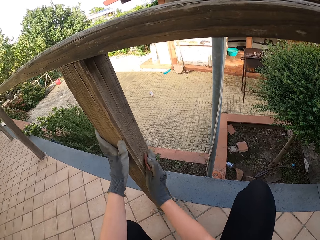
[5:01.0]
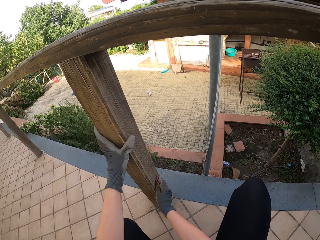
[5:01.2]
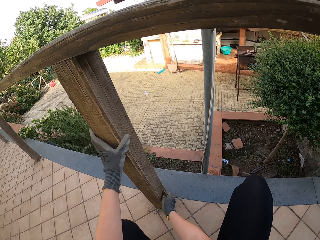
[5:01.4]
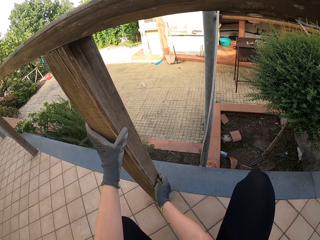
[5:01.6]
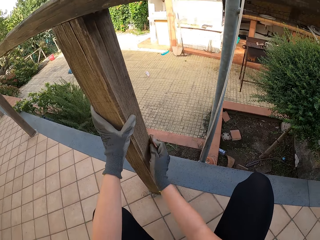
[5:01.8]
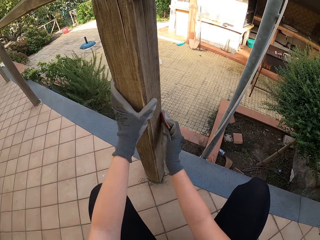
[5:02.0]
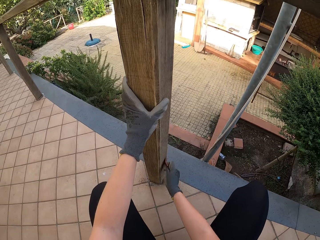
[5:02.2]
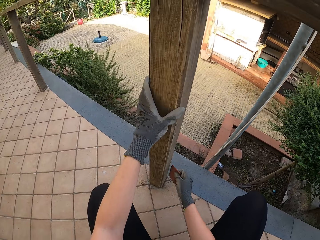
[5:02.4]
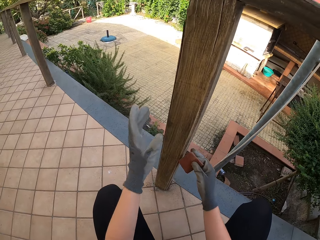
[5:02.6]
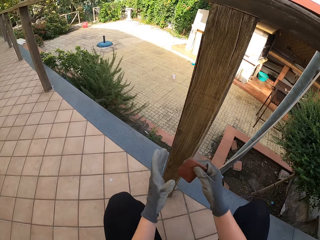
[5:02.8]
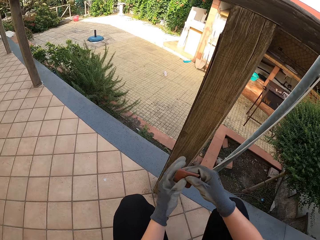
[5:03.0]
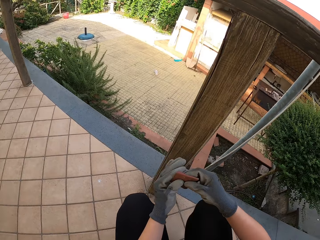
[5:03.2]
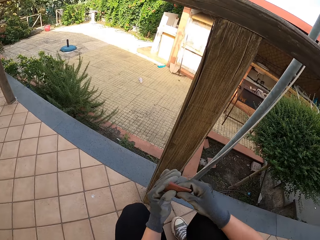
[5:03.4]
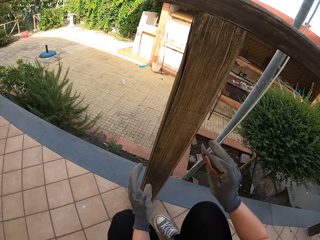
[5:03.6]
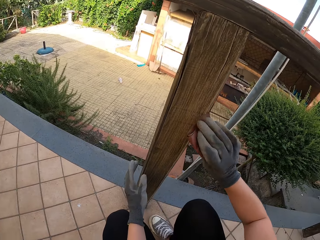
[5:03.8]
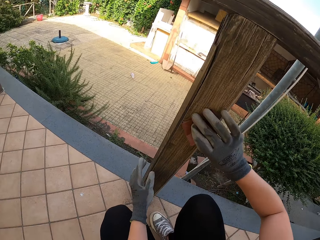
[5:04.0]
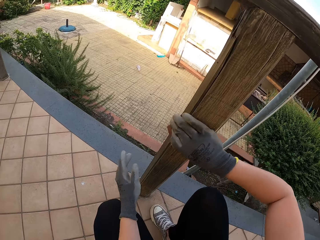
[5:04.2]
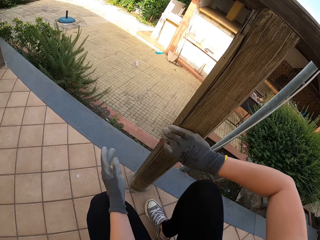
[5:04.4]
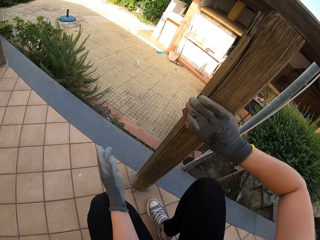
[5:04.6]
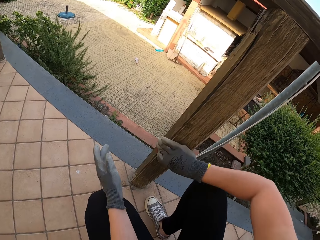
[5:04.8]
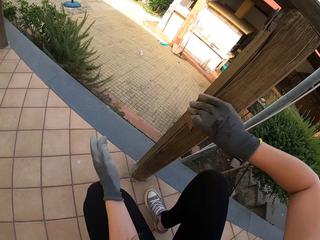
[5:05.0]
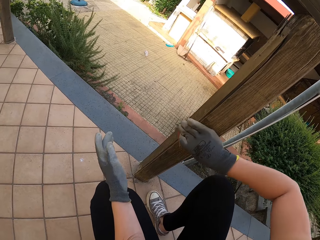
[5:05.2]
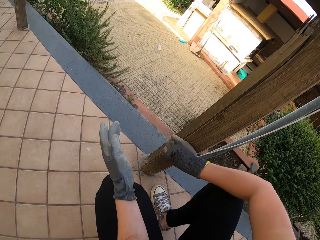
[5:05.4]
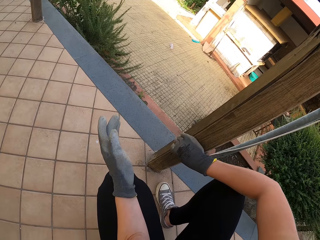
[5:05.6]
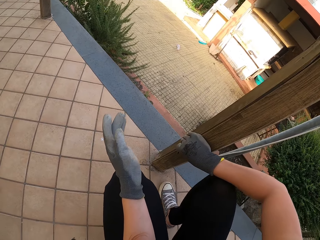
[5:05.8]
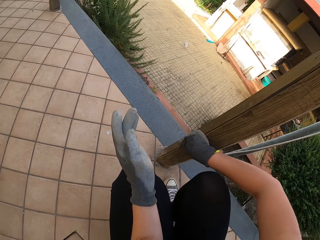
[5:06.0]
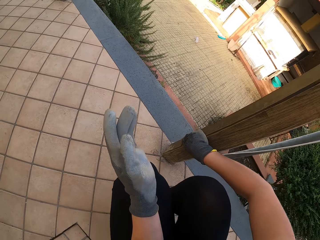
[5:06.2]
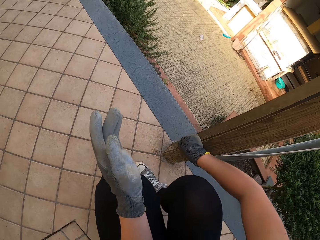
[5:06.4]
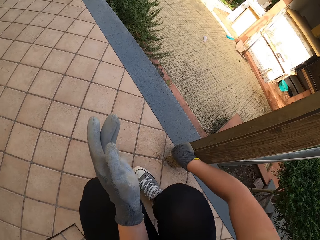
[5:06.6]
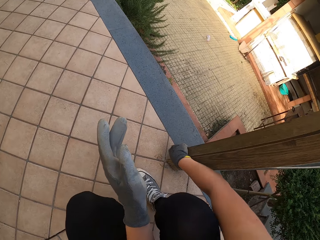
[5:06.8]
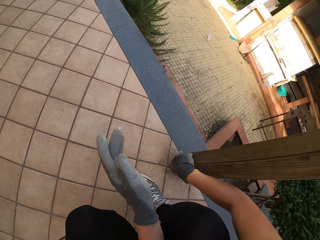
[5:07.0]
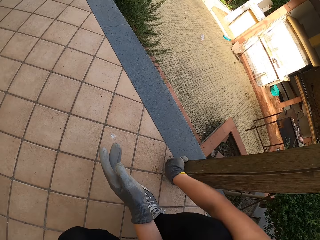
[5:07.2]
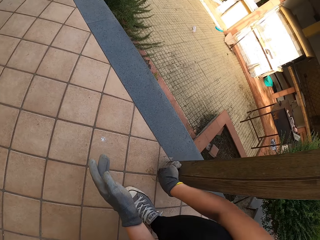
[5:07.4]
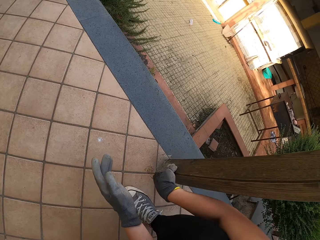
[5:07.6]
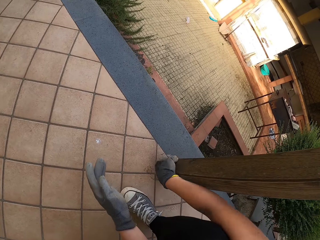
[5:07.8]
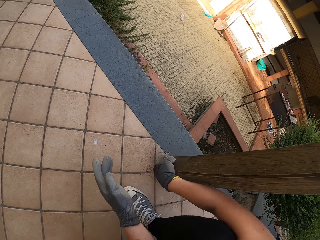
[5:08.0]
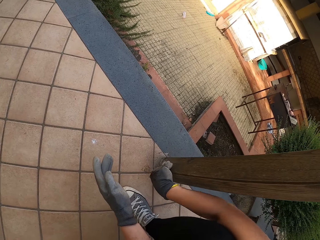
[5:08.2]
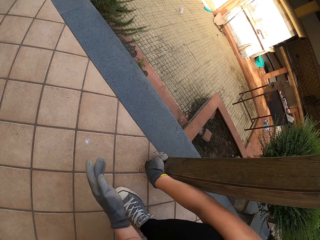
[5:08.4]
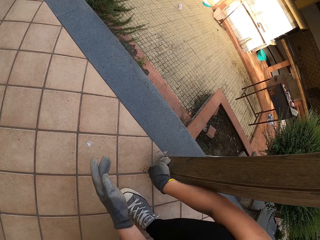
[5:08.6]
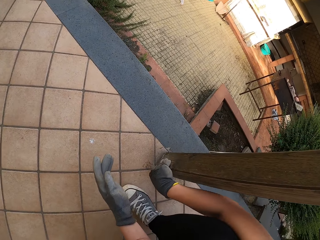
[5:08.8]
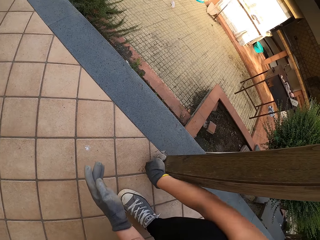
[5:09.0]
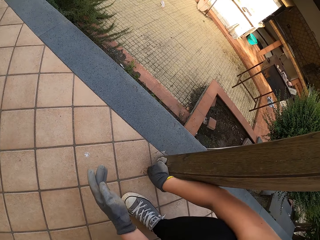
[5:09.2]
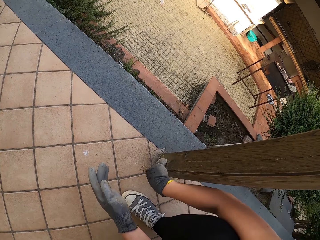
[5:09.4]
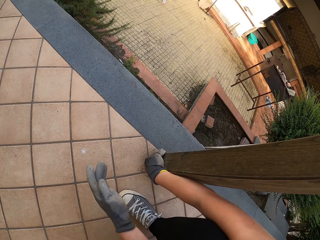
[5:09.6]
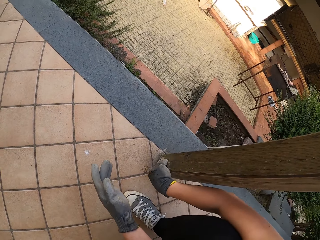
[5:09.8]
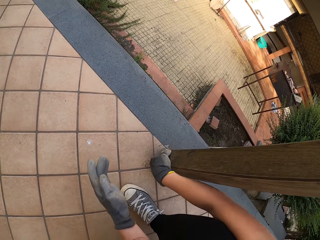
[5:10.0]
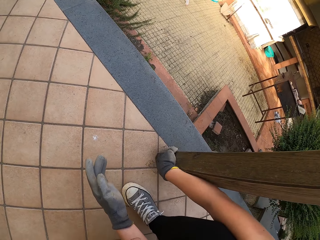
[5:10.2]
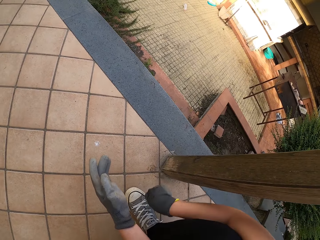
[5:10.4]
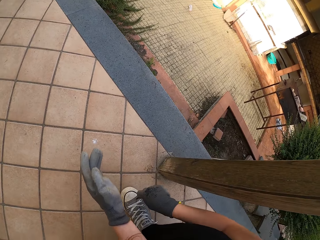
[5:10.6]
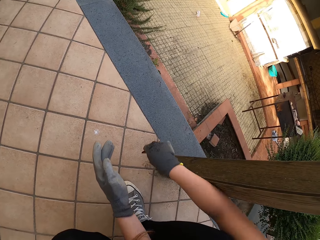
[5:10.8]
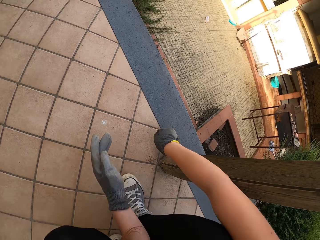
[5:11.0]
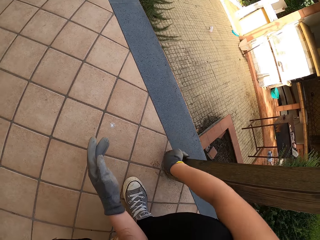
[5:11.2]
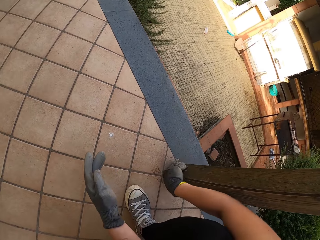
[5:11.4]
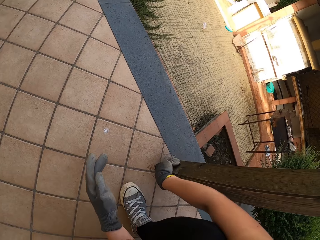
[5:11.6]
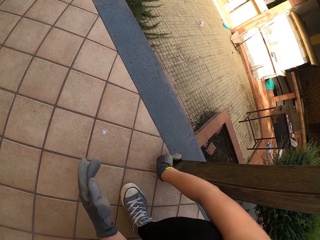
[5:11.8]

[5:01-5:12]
The camera wearer looks at the wood. They sand the other side of the rail with the sandpaper.

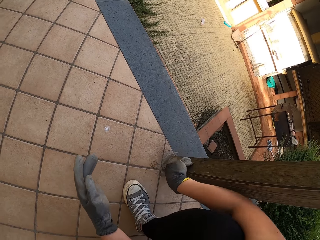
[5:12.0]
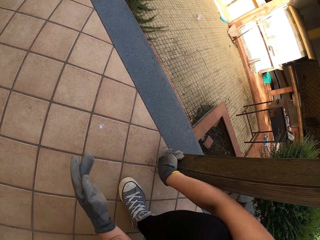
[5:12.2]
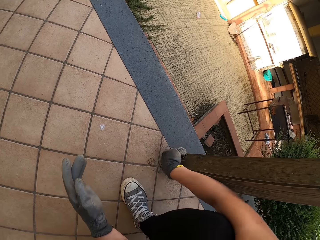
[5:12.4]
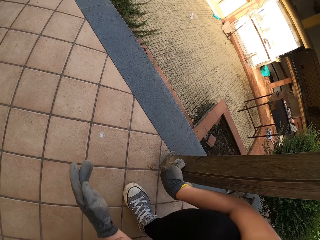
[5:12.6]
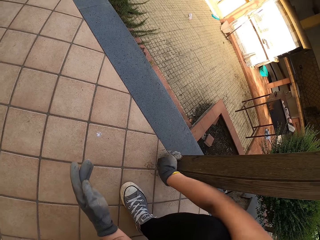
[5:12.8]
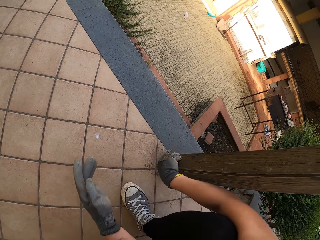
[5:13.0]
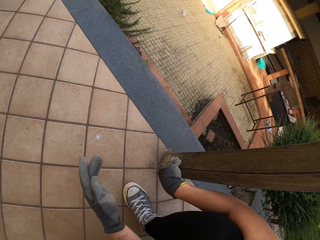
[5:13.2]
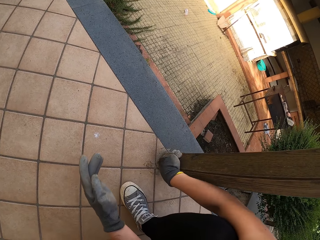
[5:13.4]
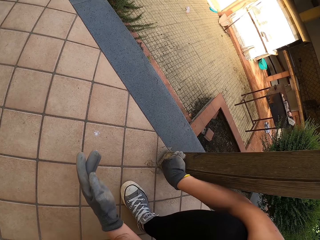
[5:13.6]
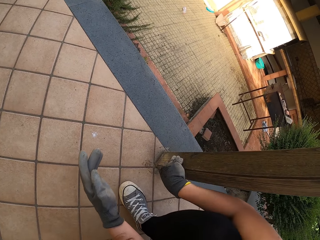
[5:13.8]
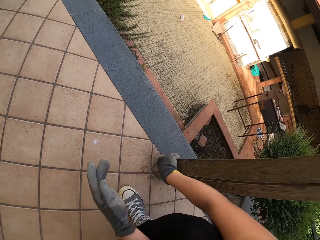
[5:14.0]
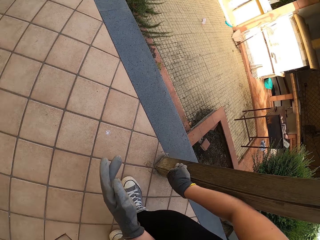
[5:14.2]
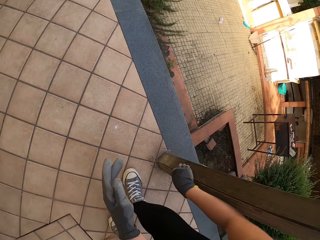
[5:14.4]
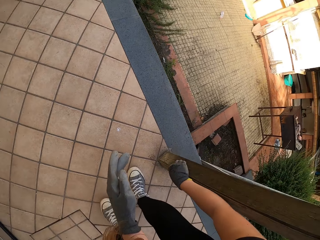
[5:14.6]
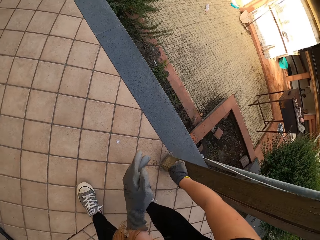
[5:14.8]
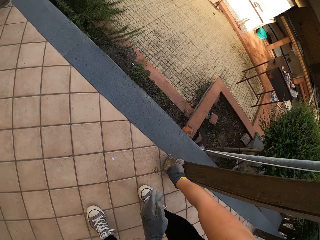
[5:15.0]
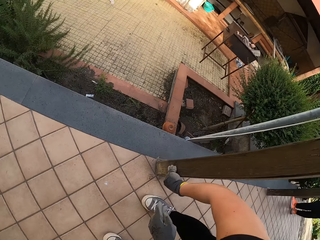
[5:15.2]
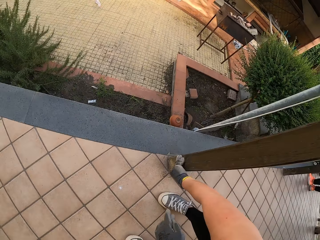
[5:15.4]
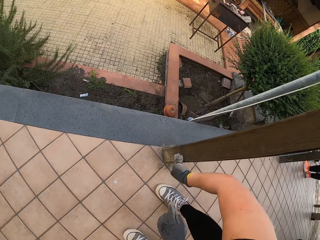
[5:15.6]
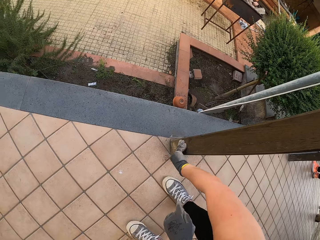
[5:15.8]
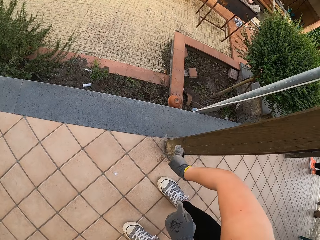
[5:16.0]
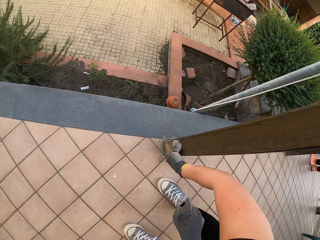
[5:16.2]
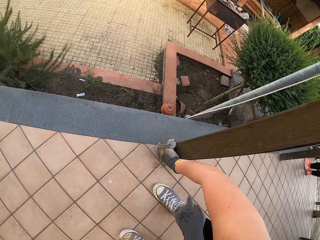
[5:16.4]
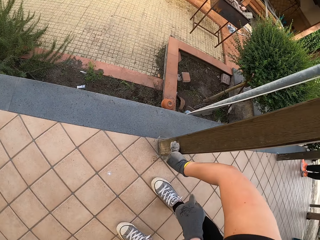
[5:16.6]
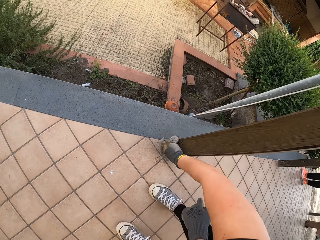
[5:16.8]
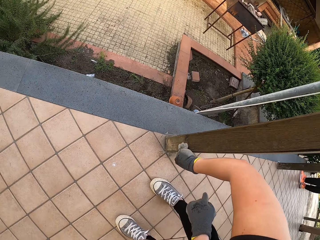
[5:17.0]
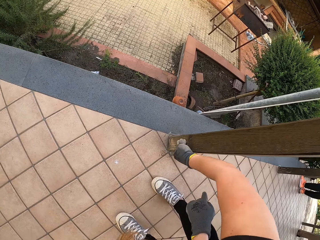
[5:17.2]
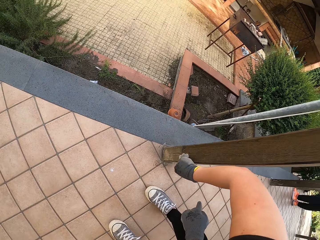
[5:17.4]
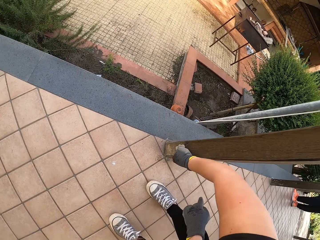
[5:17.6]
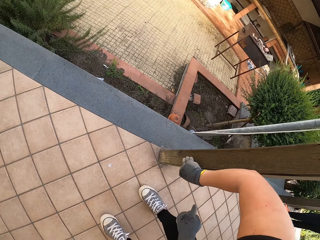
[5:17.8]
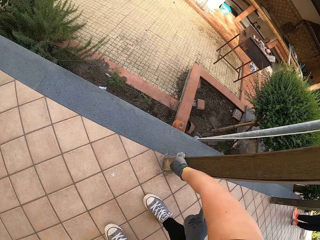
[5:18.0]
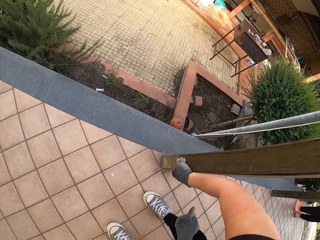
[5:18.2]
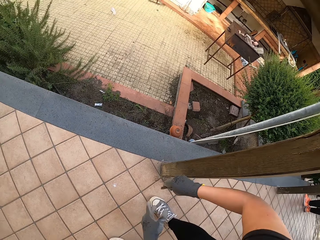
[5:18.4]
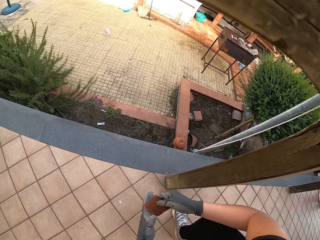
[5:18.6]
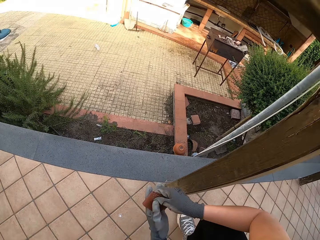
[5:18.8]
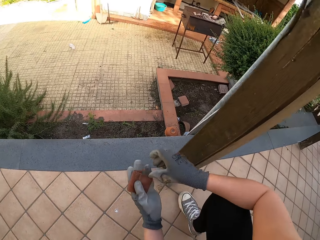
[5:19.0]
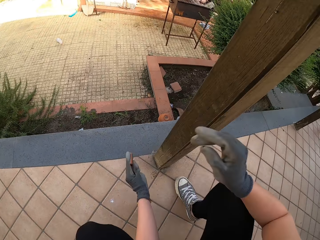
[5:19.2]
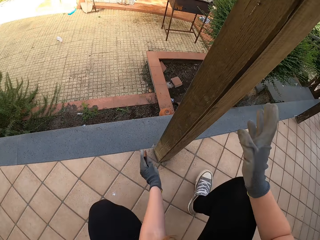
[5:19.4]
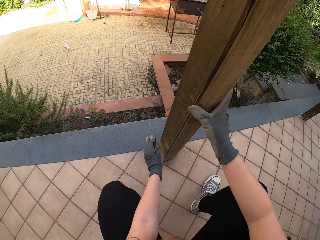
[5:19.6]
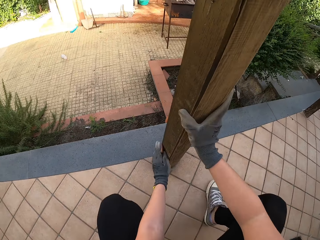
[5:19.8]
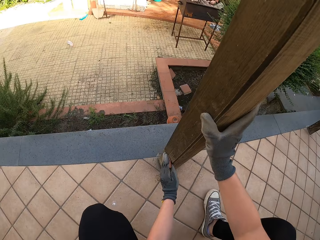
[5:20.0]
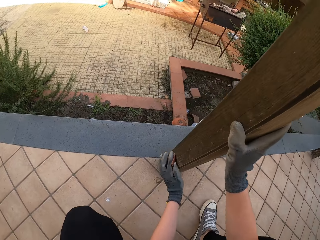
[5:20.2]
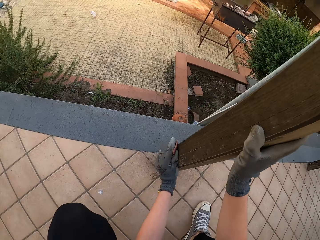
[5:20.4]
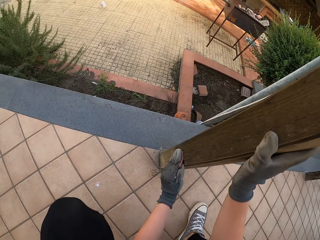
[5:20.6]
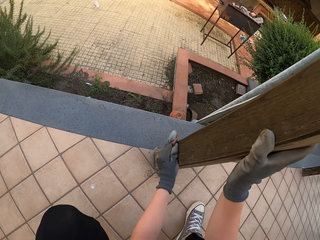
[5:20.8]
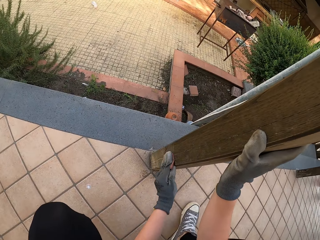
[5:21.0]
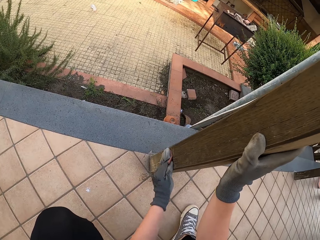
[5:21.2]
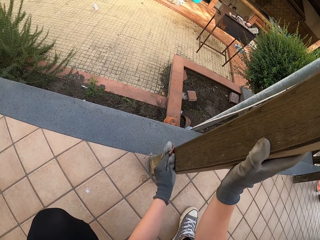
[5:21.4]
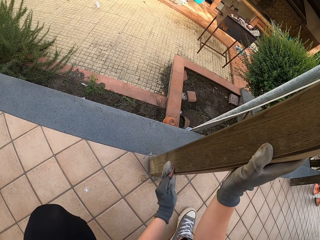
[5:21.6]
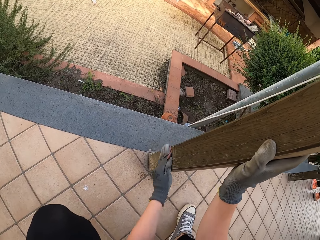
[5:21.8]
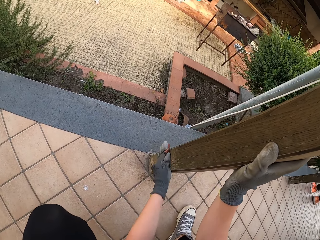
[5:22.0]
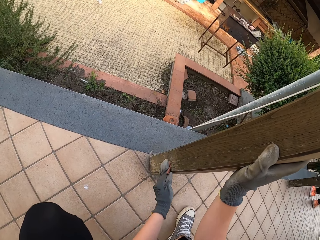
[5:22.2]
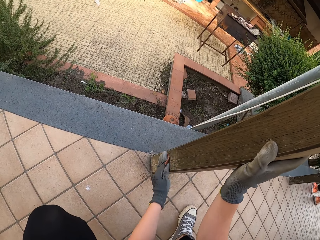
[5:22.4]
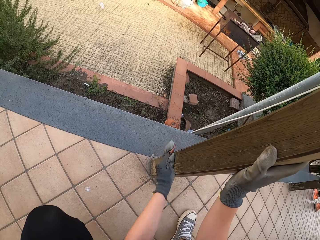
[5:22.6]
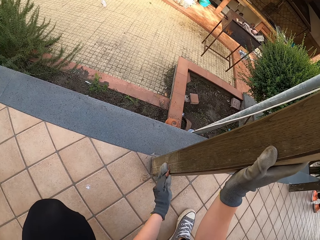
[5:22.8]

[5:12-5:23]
The camera wearer sands the rail with the left hand.
